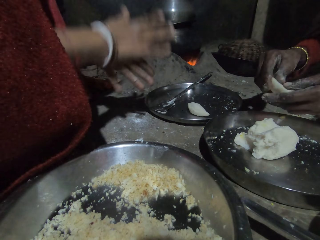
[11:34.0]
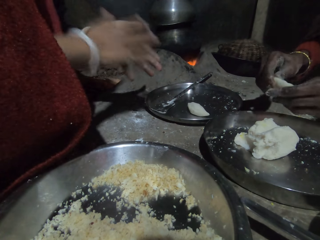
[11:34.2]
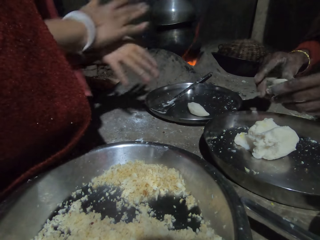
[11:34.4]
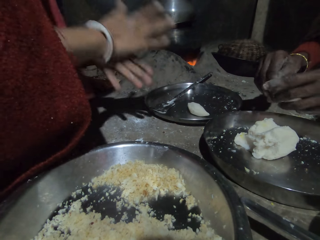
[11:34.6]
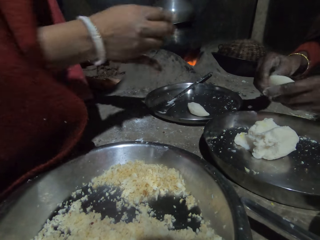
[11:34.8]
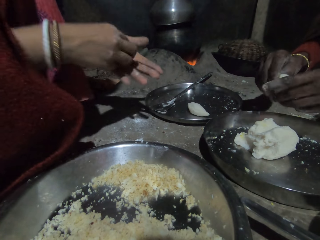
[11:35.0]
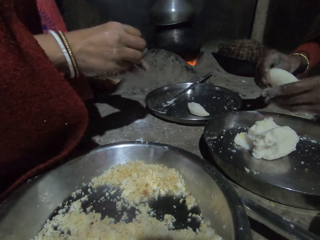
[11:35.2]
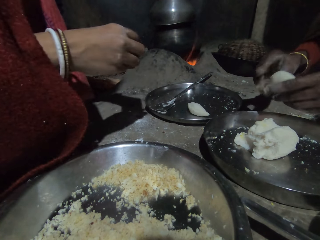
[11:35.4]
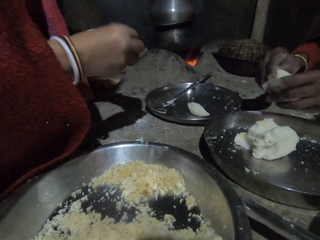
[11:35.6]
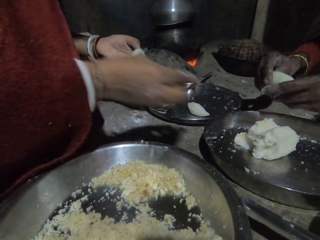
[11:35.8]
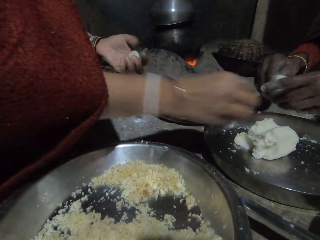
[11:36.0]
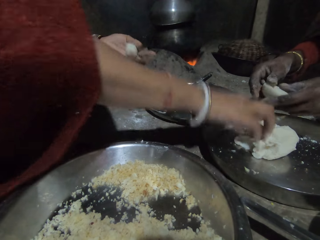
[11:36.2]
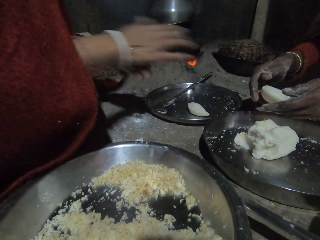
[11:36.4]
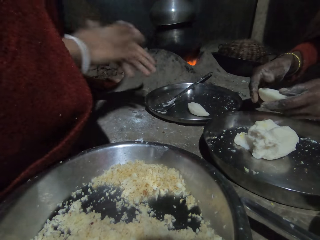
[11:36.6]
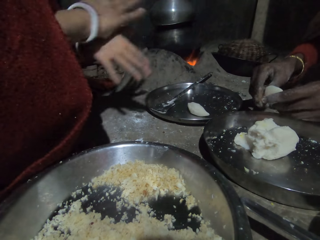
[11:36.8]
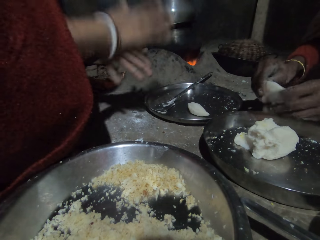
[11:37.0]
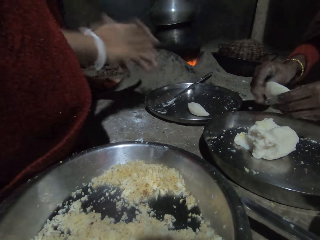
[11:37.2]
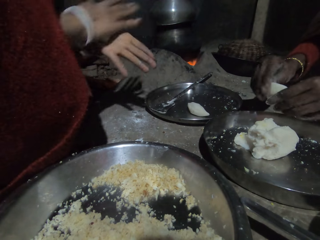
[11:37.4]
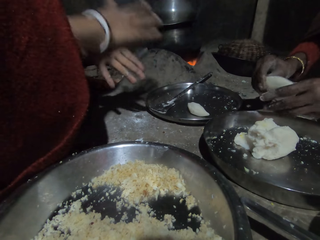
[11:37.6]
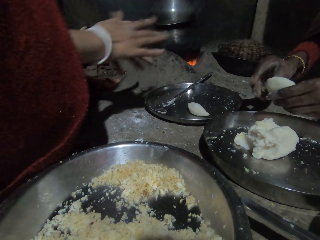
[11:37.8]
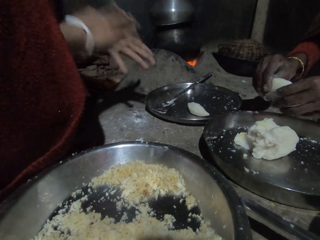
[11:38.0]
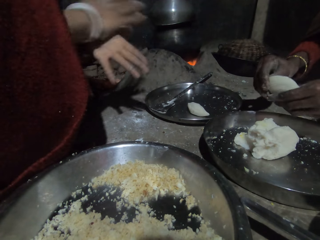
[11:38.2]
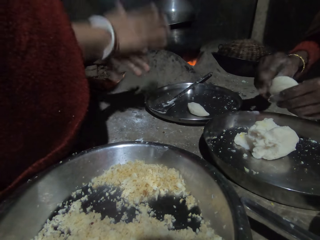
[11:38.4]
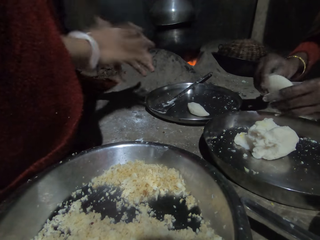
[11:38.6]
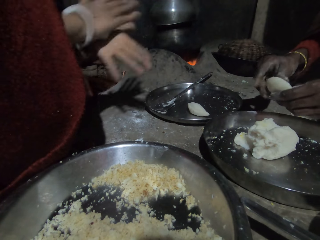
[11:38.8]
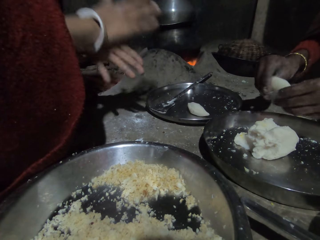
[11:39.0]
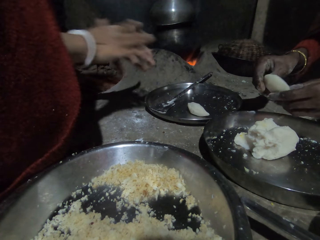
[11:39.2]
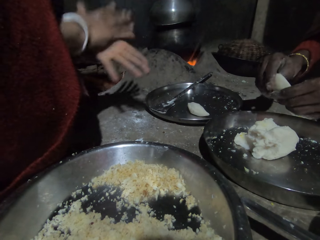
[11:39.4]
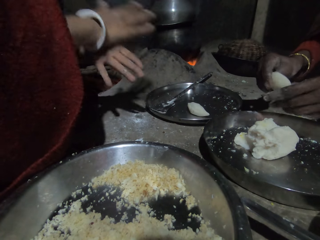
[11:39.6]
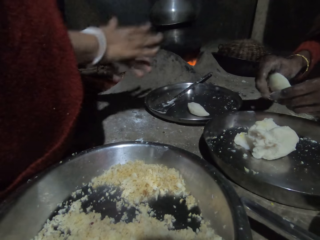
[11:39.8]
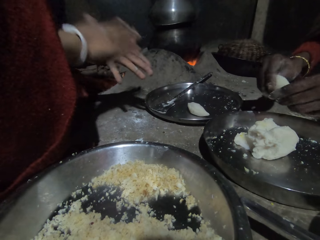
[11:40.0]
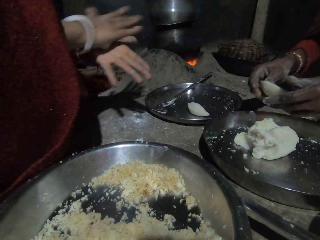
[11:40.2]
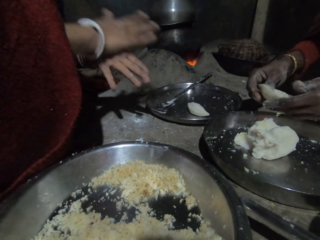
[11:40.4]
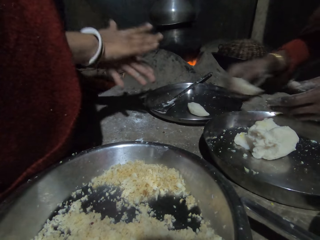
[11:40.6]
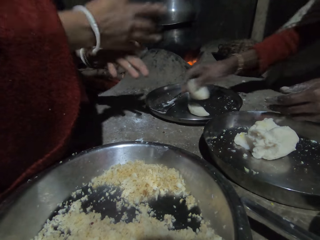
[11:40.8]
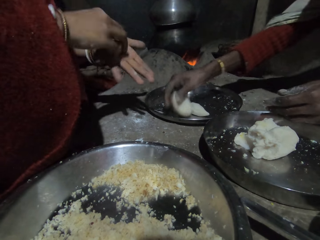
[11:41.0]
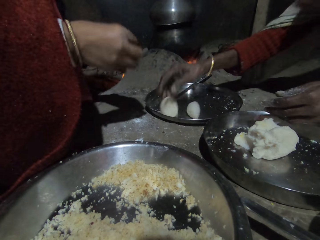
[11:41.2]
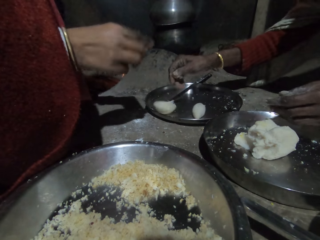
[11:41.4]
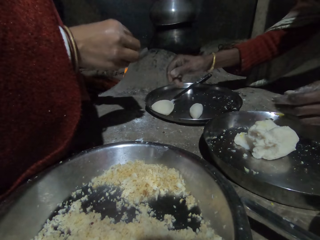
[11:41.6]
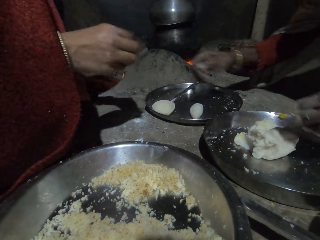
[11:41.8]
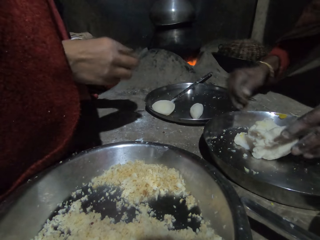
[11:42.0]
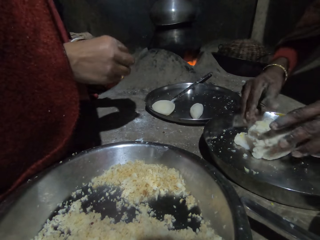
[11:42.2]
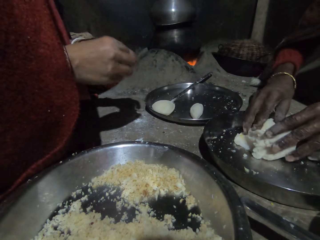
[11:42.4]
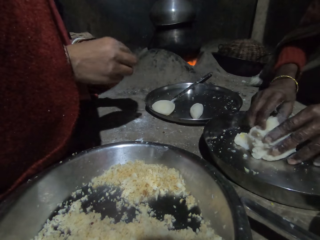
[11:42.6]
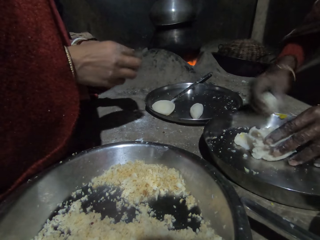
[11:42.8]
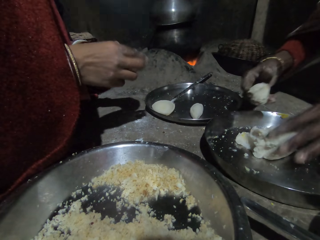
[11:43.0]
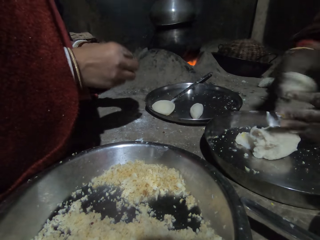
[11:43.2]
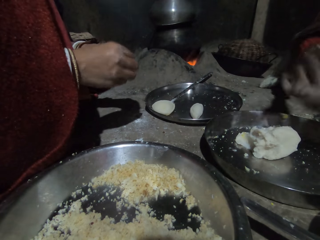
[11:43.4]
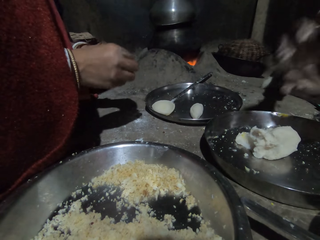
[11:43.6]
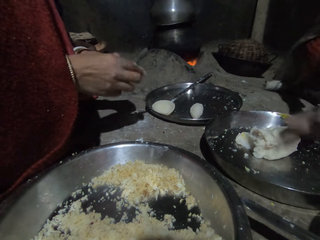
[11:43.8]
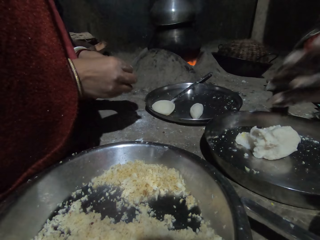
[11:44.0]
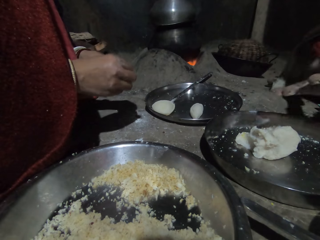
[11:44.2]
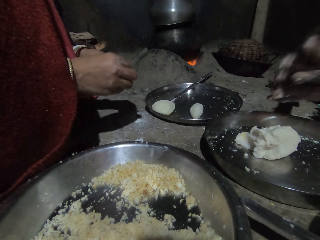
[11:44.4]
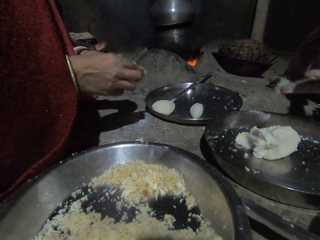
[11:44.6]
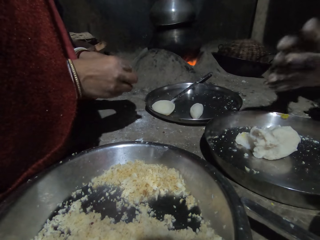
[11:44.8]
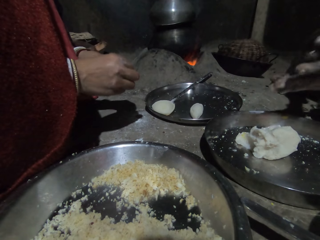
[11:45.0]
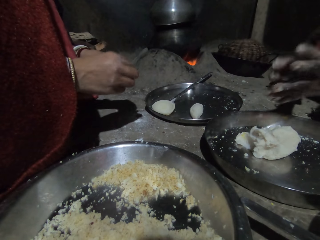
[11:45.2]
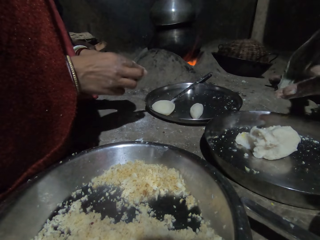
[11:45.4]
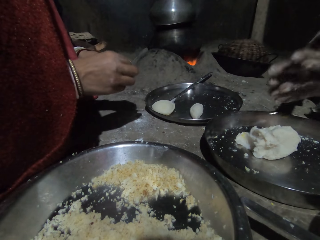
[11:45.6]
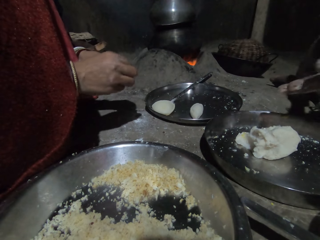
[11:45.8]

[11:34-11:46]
A person rubs the flour on both hands. The person shapes the pastry with both hands and places flour on the tray with the right hand.

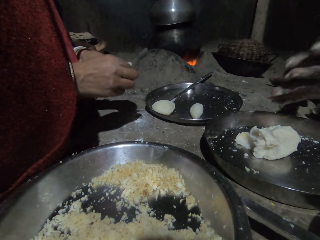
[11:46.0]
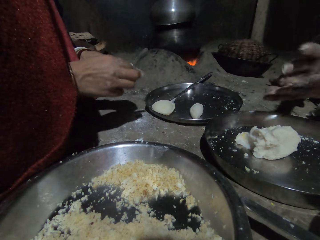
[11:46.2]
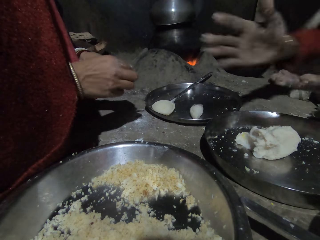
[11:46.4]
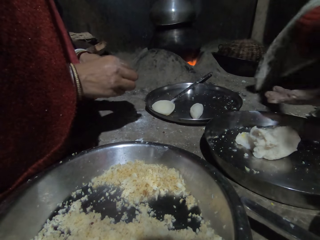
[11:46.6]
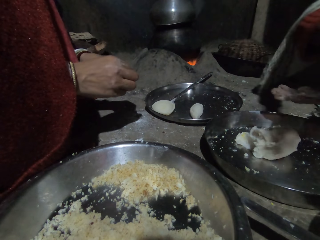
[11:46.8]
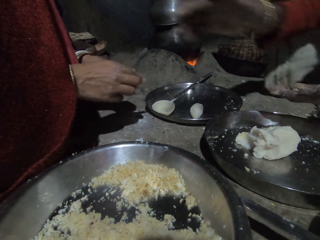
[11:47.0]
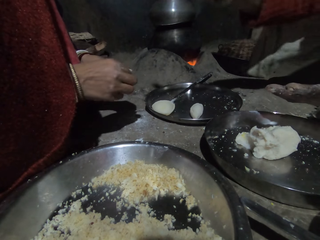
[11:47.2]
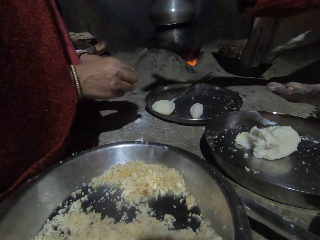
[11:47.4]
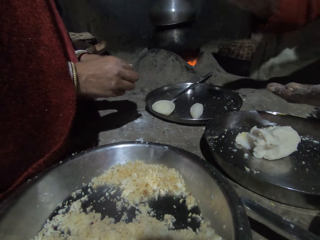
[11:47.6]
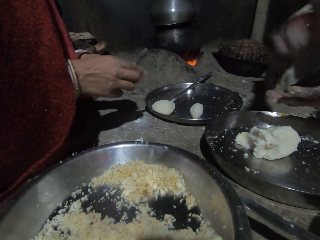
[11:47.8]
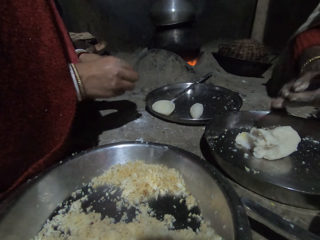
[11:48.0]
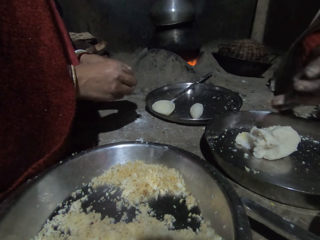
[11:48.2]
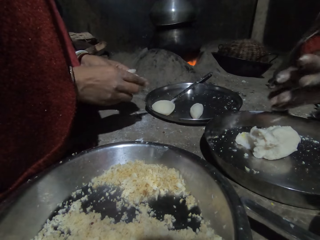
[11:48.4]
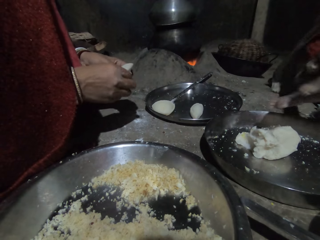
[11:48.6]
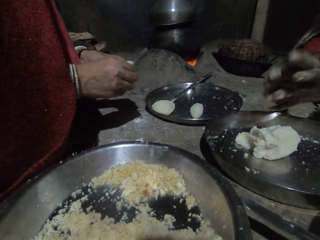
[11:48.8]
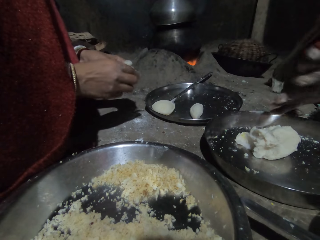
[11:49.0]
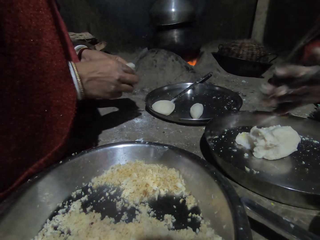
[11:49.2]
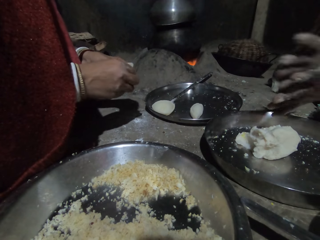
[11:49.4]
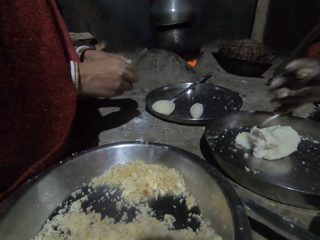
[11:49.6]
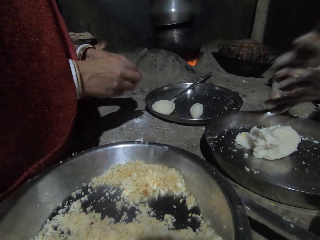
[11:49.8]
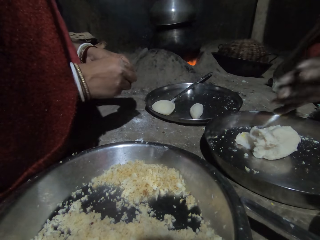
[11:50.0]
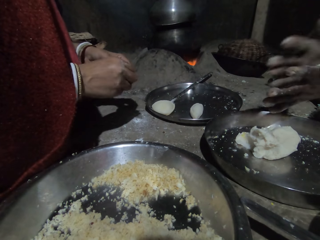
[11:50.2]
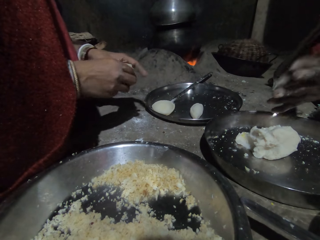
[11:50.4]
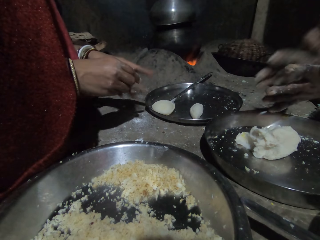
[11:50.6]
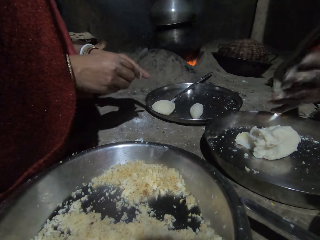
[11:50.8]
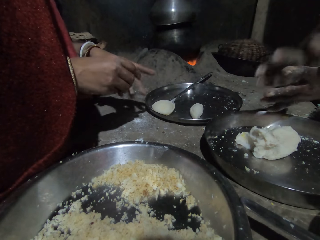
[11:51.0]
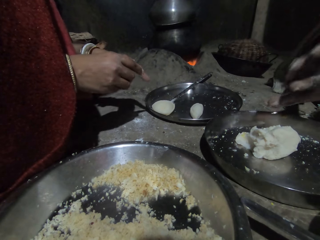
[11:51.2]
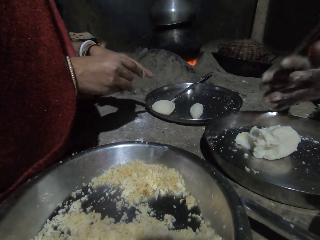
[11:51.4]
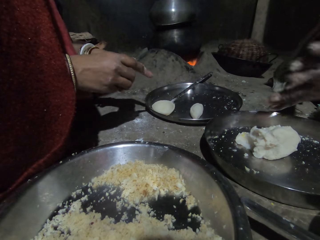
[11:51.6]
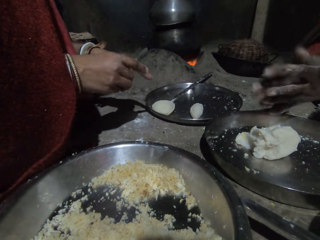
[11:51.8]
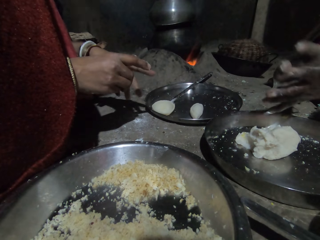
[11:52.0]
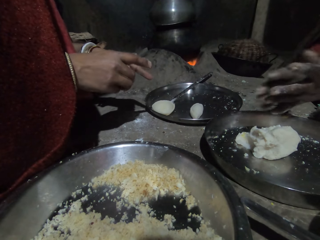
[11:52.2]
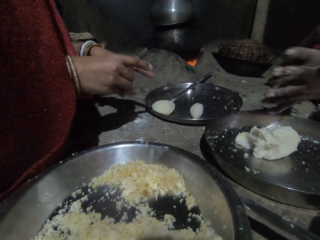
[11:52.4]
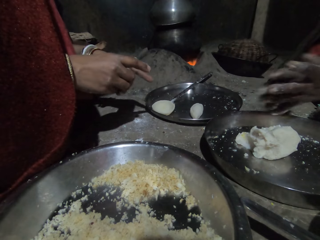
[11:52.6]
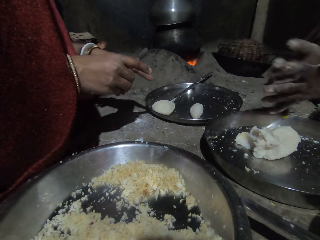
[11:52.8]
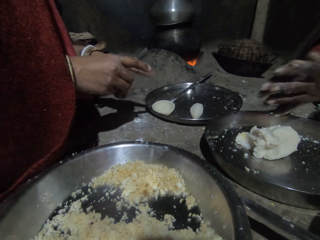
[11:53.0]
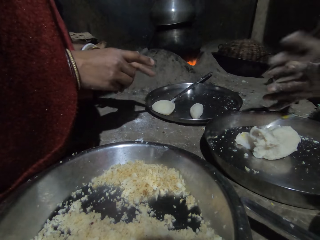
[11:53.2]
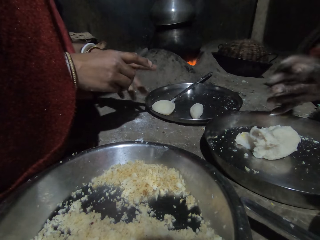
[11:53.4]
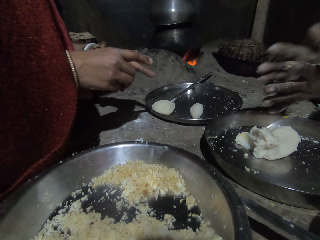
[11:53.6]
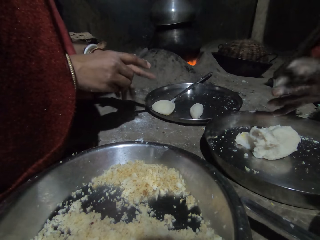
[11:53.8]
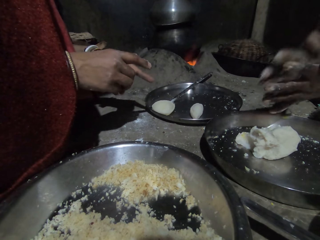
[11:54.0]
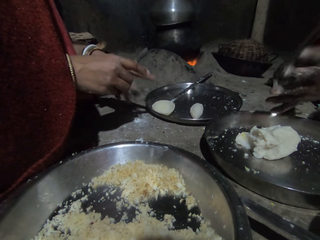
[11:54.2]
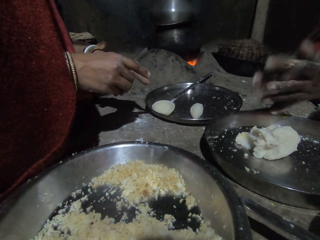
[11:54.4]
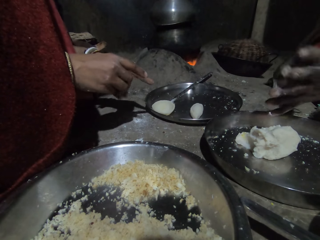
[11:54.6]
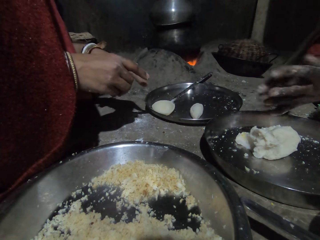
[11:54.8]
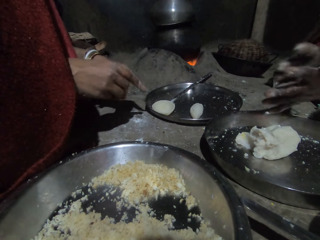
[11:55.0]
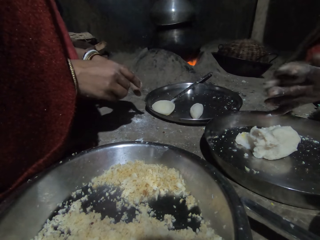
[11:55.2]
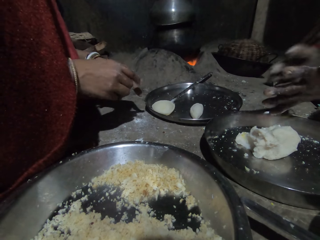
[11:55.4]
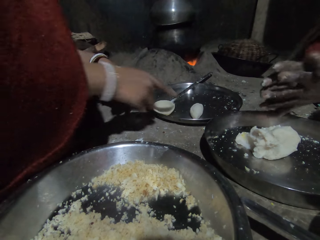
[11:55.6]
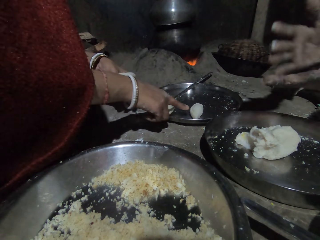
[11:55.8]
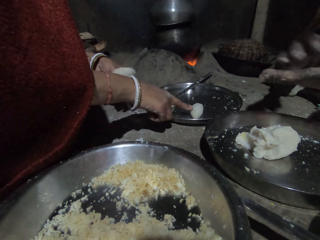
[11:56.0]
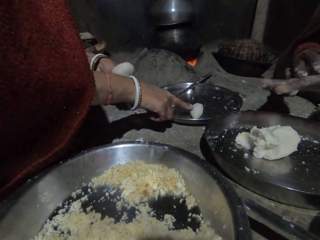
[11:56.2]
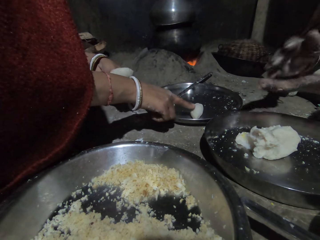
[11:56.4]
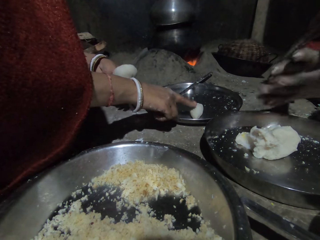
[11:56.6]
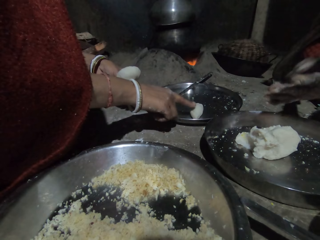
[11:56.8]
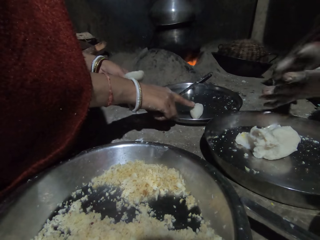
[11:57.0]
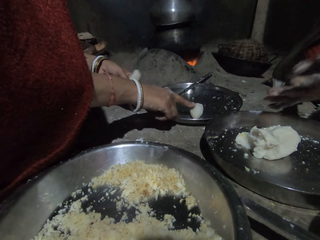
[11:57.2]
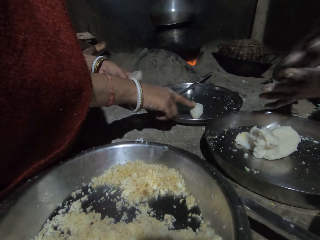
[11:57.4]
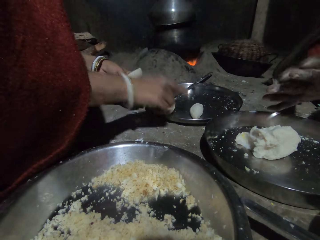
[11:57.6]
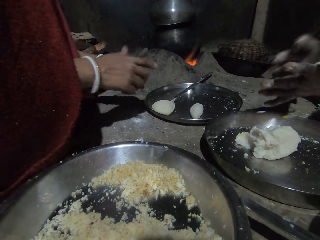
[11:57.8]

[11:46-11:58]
A person rubs the flour on both hands. Another person shapes the pastry with both hands.
